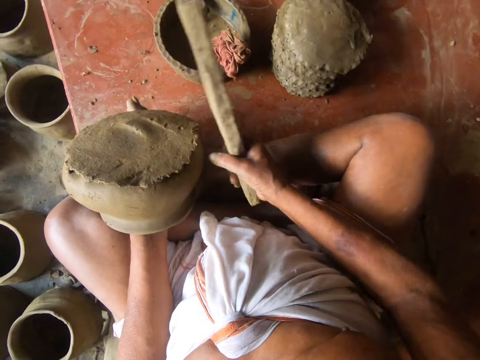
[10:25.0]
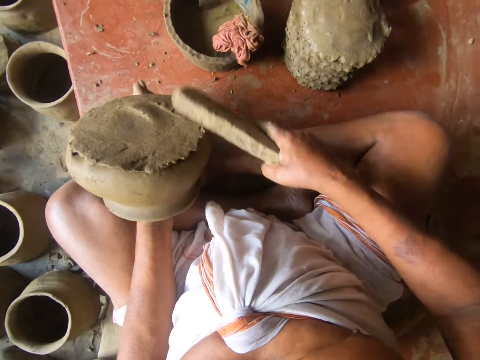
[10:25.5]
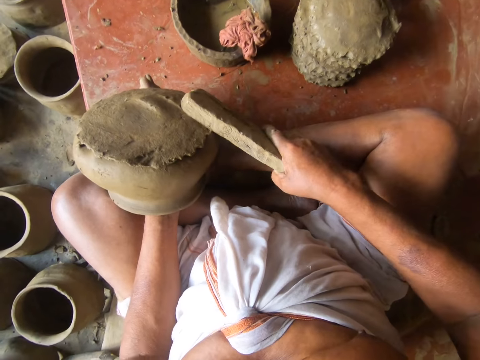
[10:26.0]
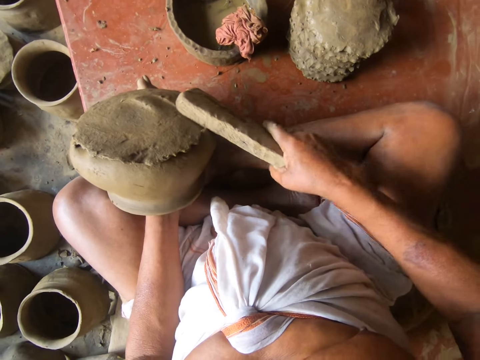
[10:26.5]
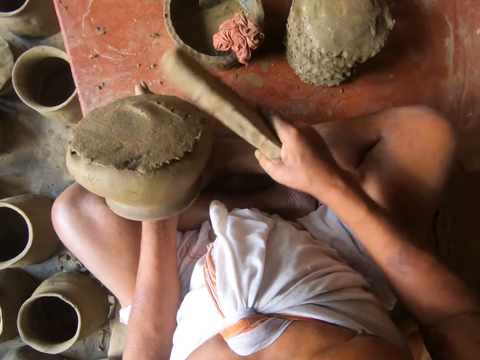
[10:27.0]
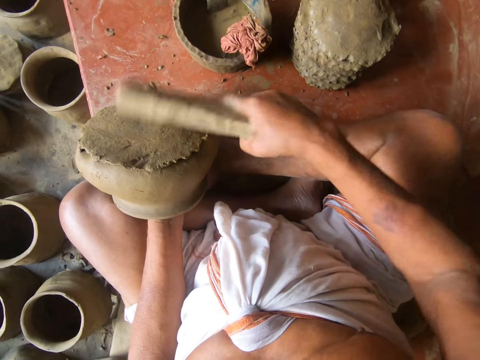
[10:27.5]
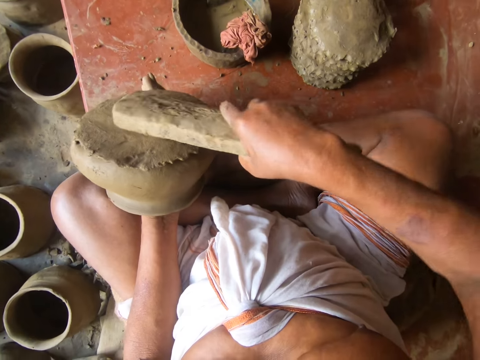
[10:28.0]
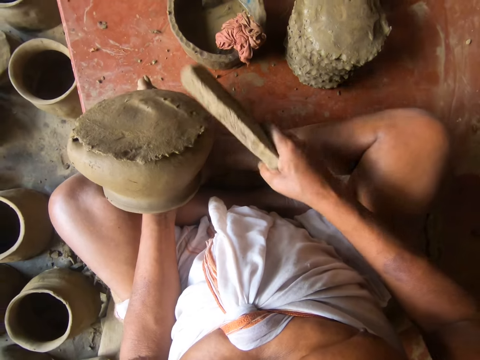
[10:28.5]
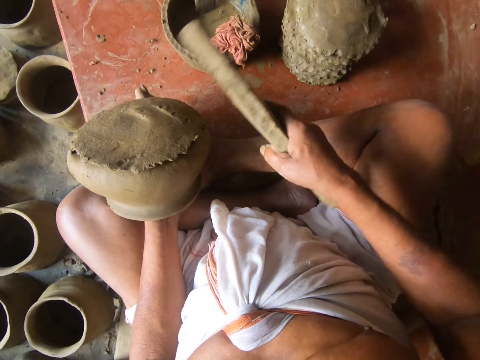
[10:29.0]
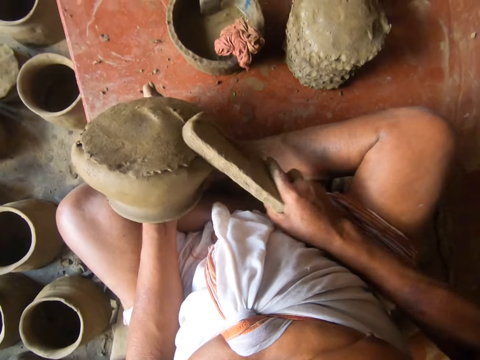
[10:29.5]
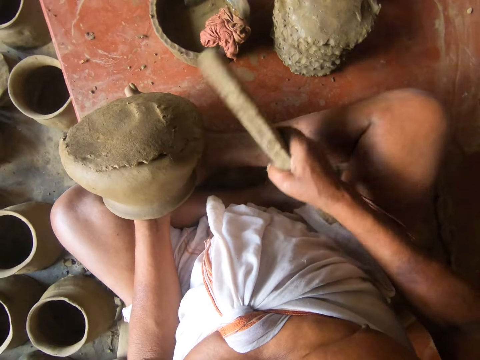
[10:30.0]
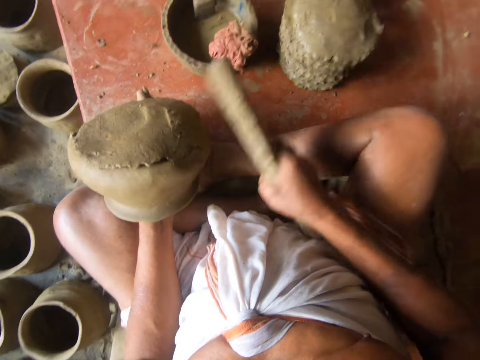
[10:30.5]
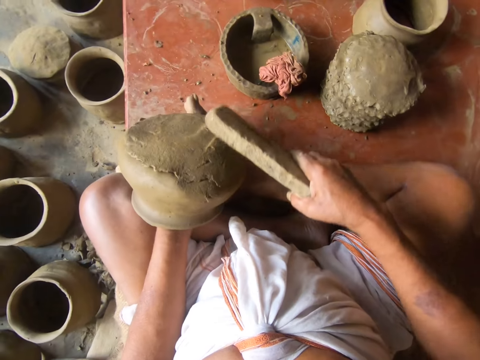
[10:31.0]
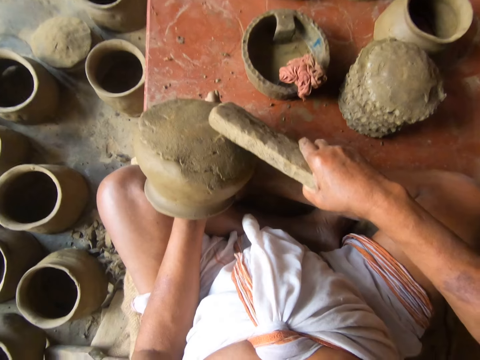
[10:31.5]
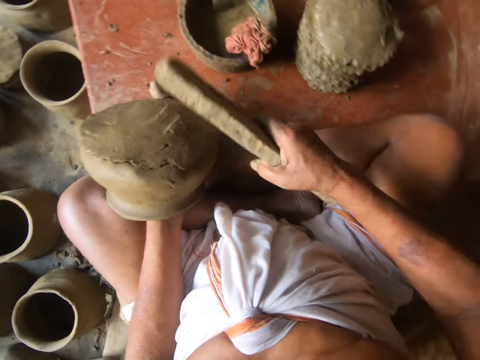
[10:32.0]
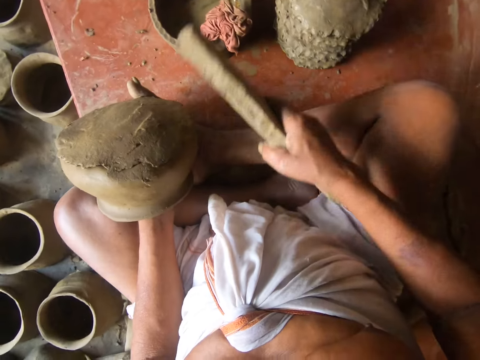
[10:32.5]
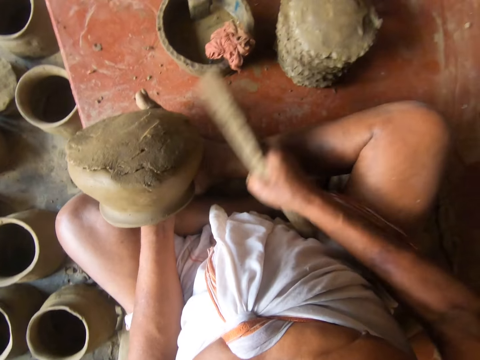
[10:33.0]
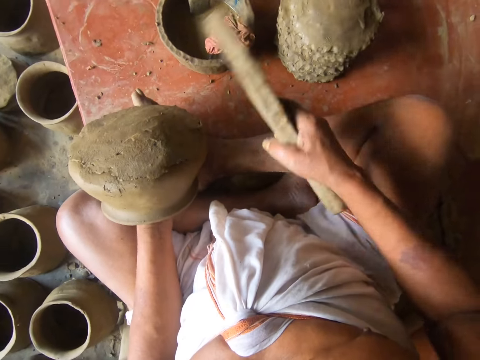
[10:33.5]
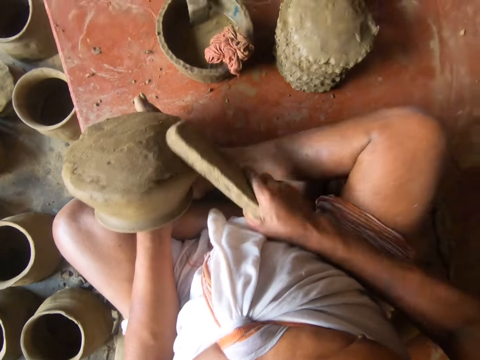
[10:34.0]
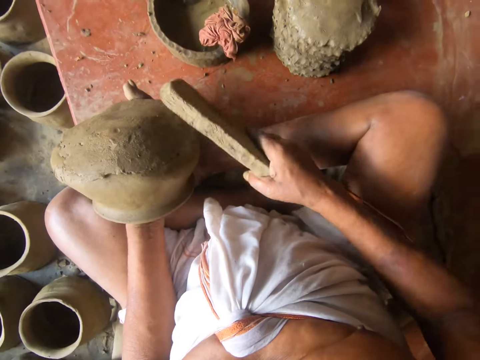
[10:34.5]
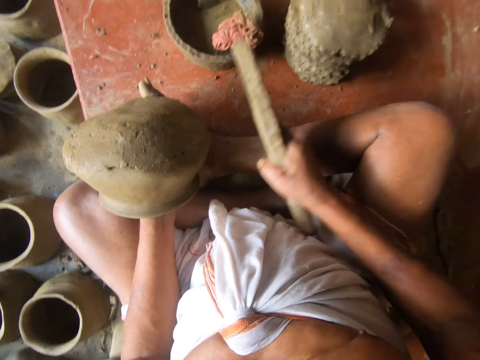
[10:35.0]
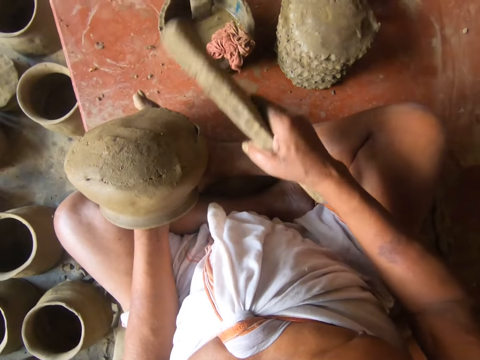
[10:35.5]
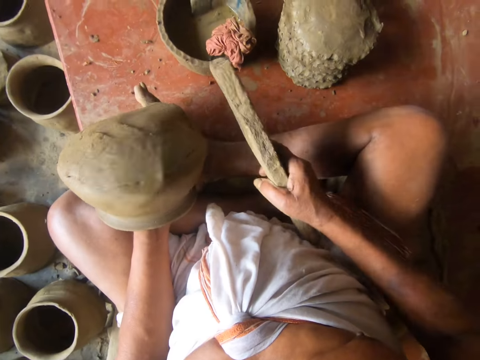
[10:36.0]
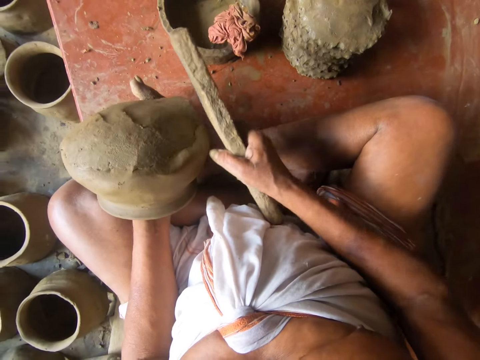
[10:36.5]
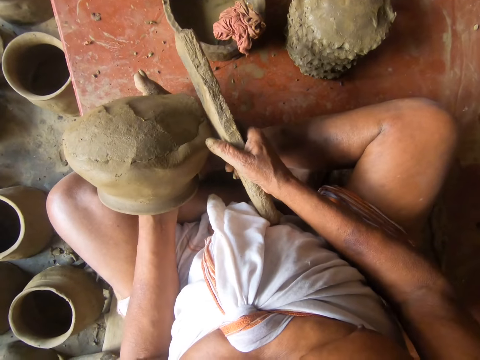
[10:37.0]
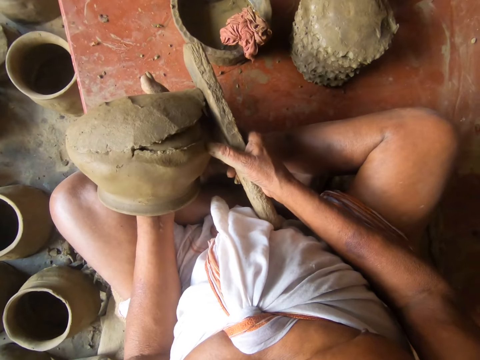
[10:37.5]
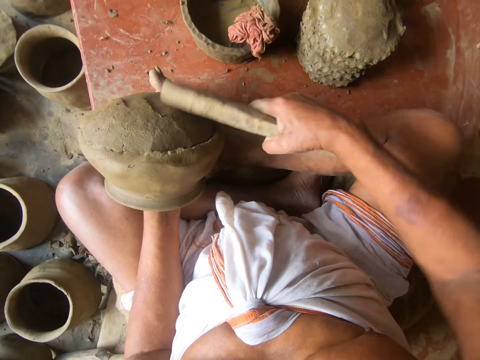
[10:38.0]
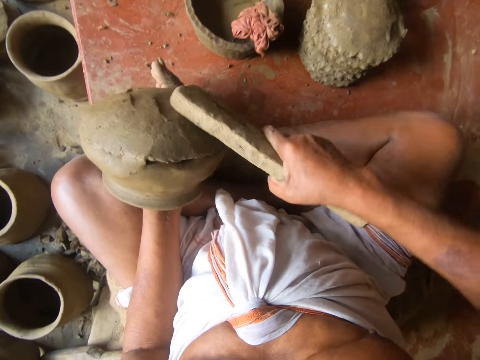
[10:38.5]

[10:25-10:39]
The camera wearer turns the pot. They hit the pot with wood.

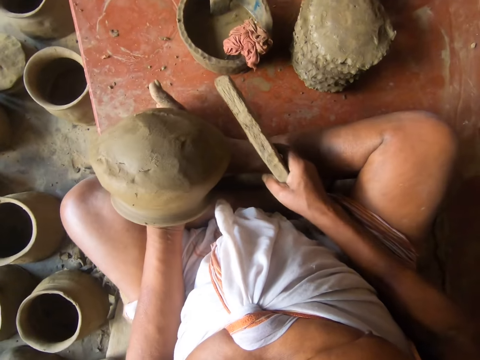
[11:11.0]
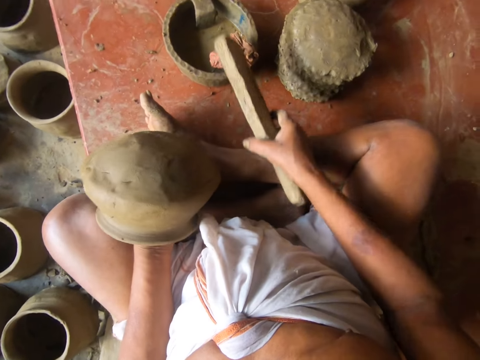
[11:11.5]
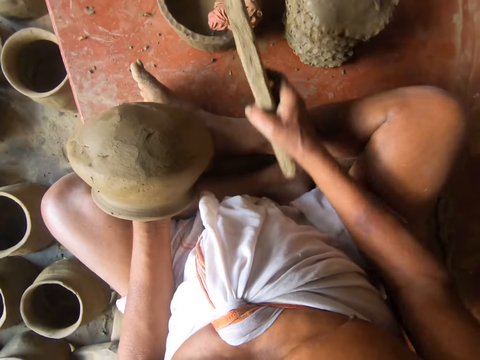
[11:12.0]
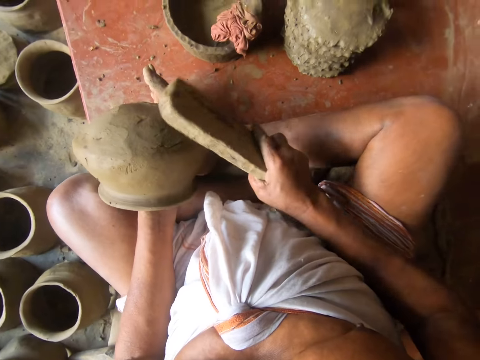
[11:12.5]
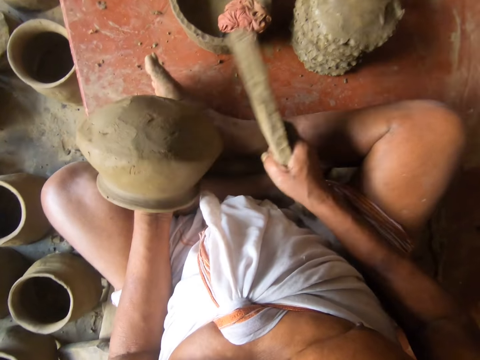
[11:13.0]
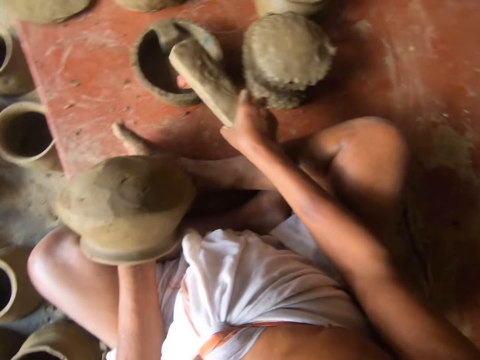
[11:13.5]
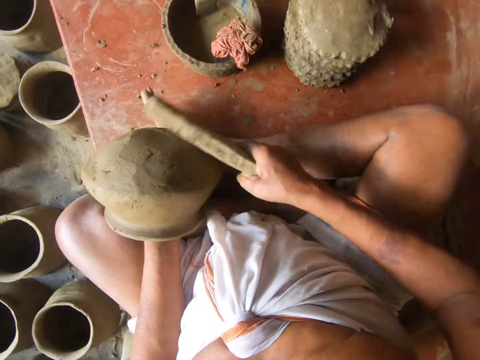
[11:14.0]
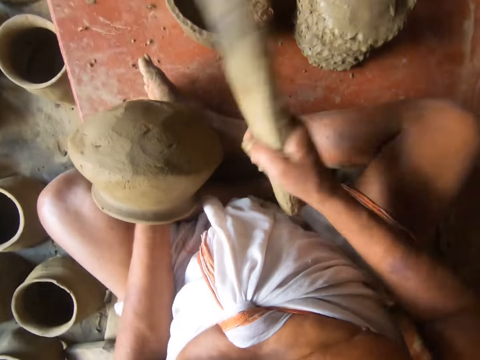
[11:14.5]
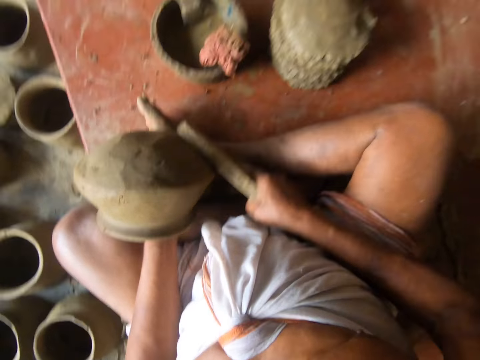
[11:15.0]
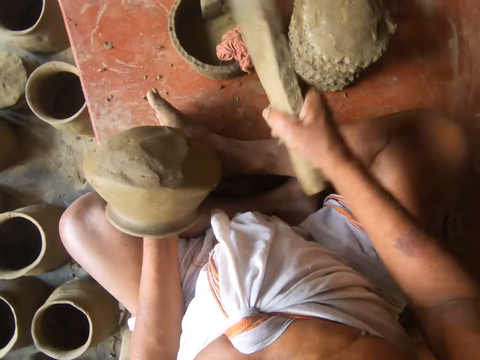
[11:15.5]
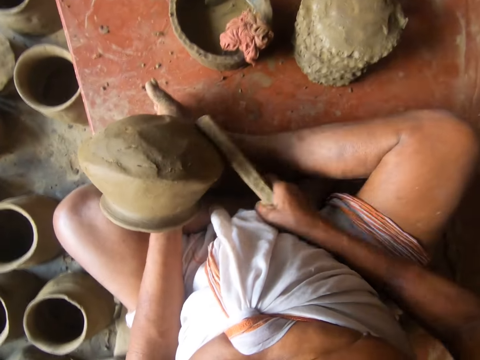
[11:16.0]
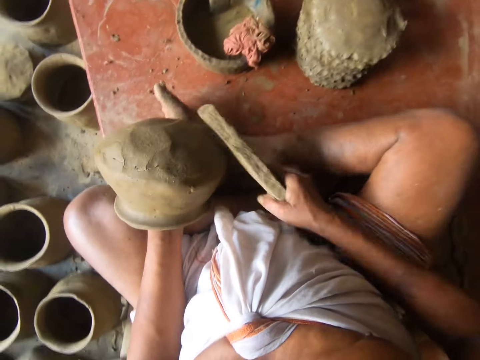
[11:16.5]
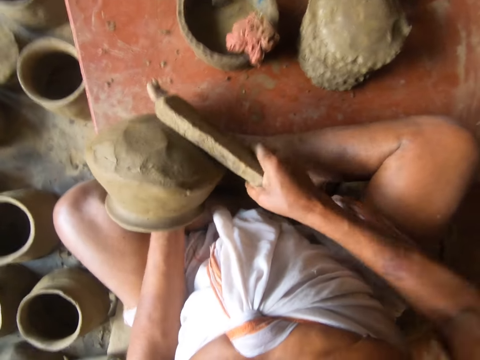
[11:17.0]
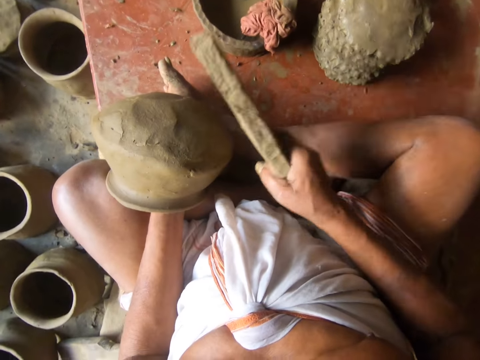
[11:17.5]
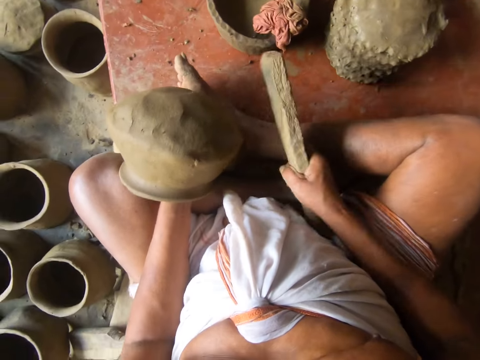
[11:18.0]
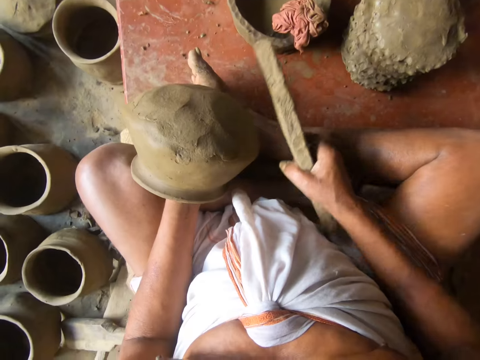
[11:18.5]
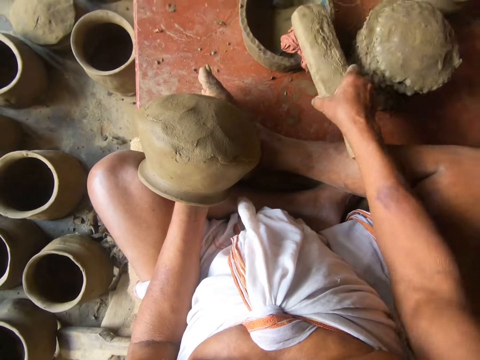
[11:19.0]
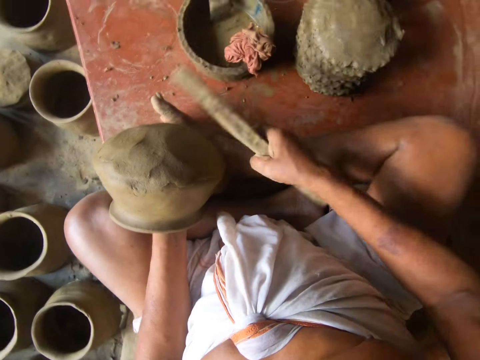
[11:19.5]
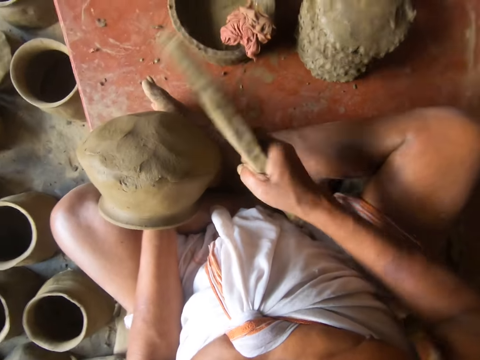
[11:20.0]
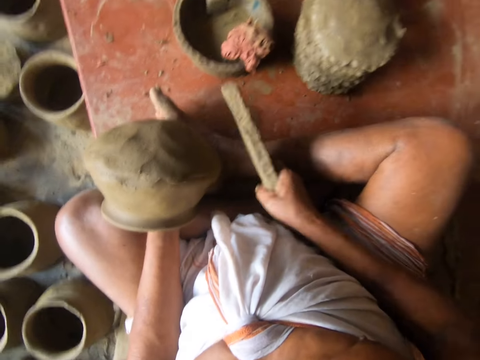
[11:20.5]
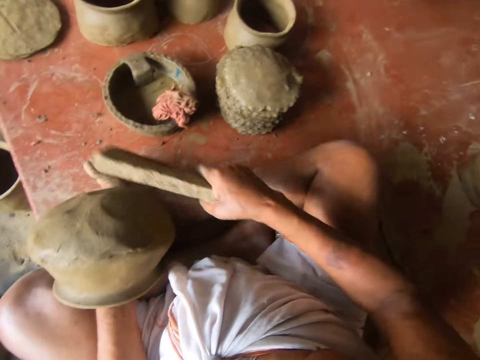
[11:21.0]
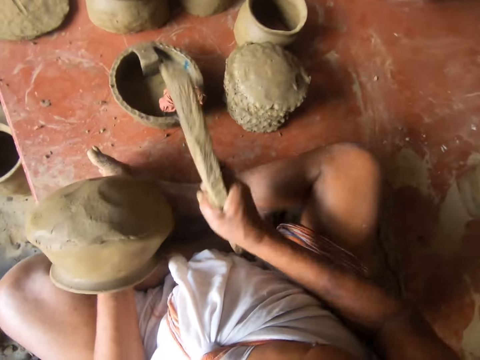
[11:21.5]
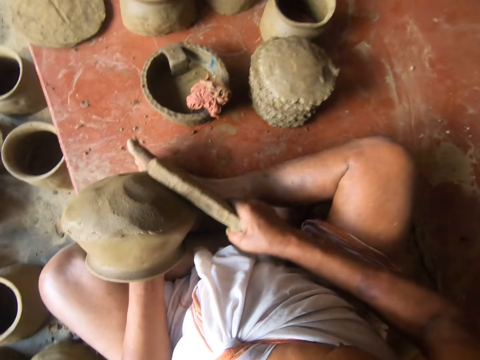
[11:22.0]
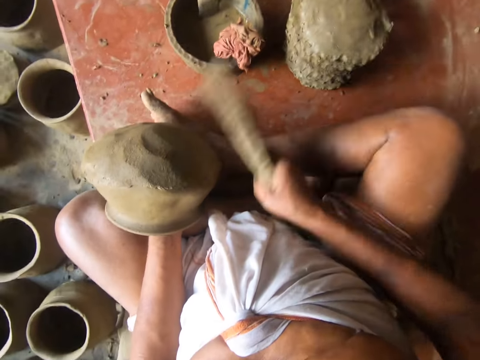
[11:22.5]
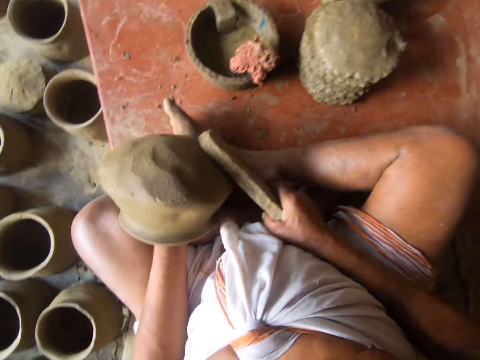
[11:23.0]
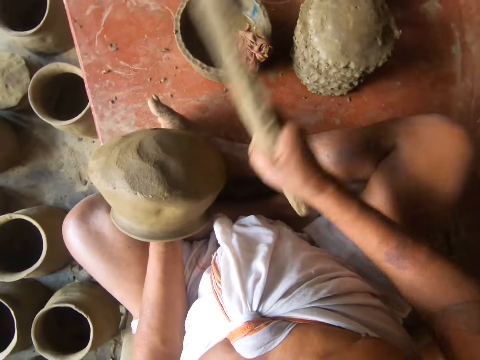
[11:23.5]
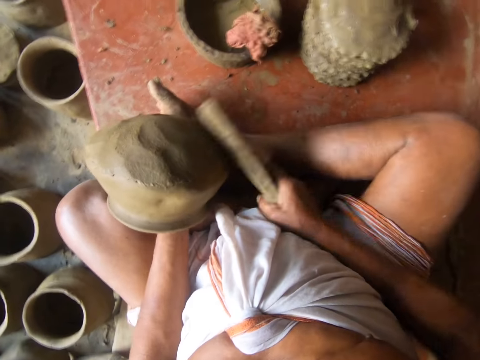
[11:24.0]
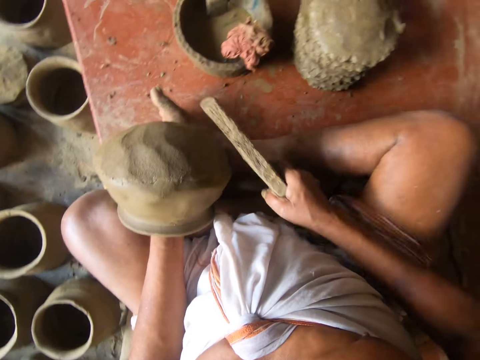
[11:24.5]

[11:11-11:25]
The camera wearer picks water with wood. They hit the pot with the wood. They pick water with the wood. They hit the pot with the wood. They pick water with the wood. They hit the pot with the wood.
